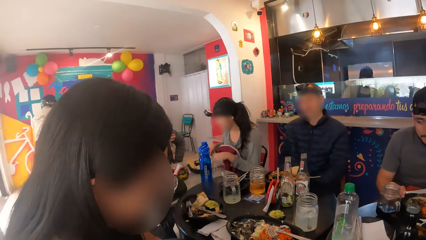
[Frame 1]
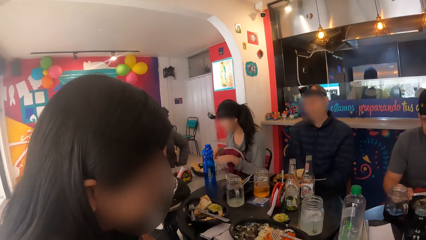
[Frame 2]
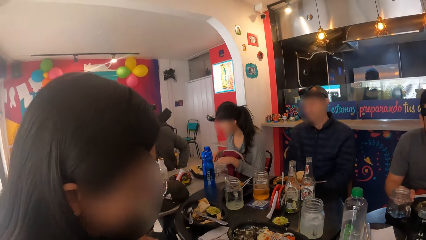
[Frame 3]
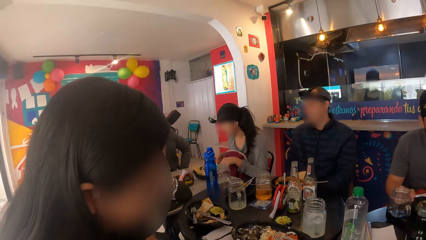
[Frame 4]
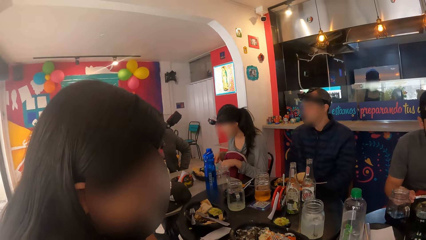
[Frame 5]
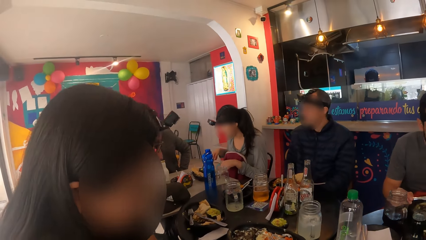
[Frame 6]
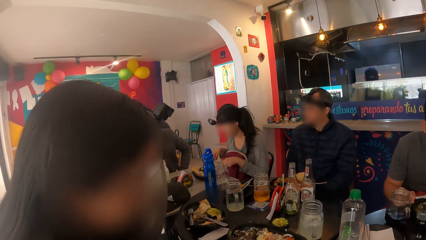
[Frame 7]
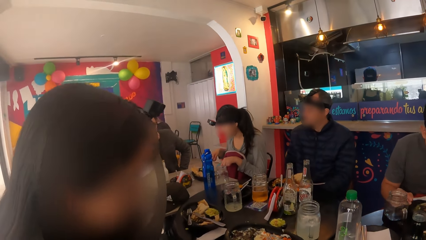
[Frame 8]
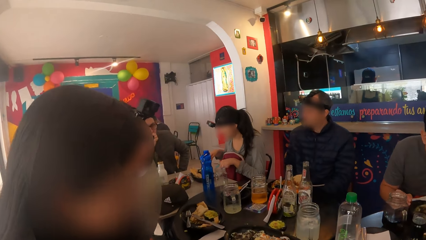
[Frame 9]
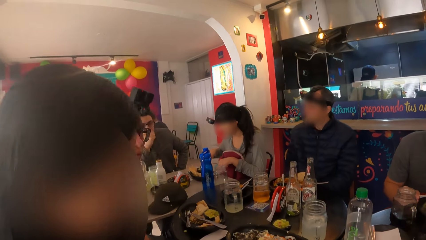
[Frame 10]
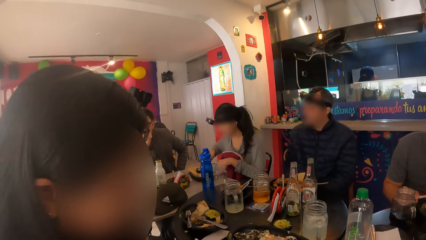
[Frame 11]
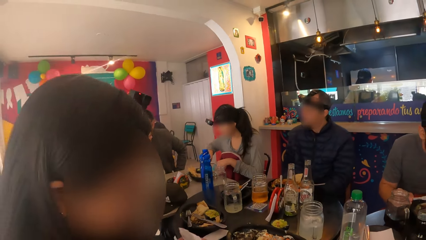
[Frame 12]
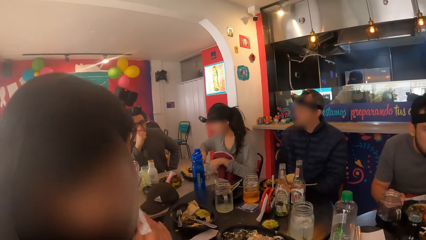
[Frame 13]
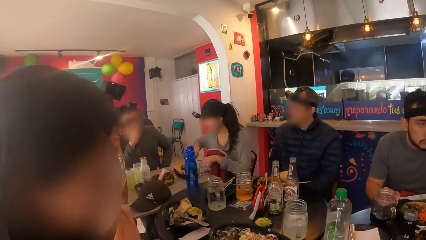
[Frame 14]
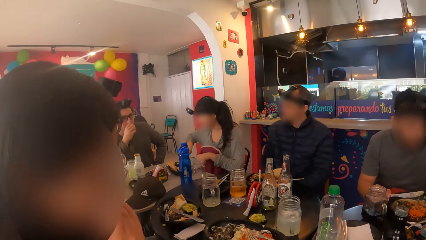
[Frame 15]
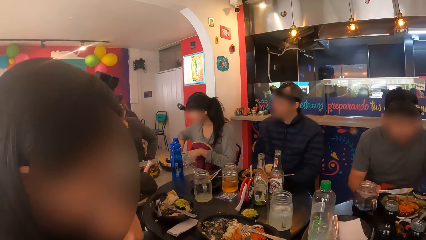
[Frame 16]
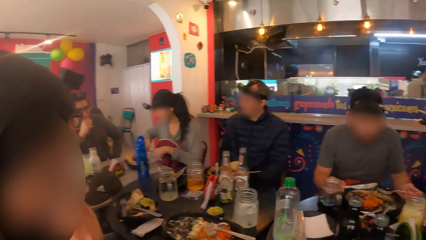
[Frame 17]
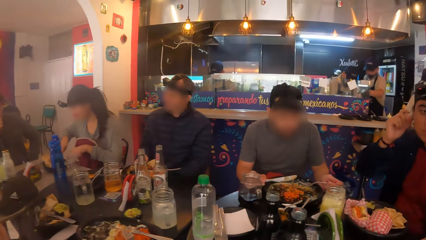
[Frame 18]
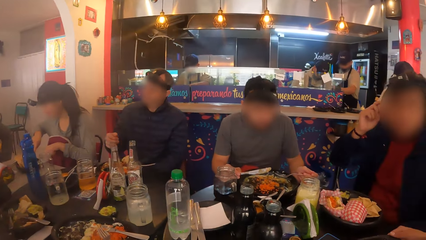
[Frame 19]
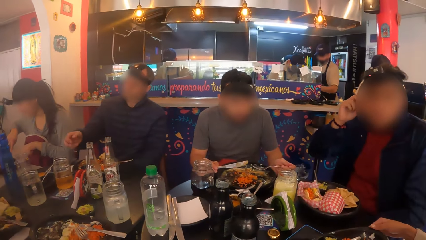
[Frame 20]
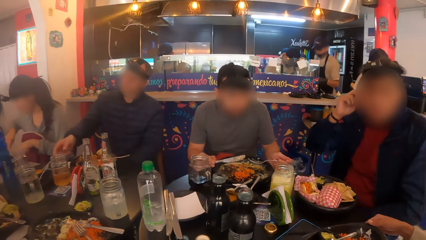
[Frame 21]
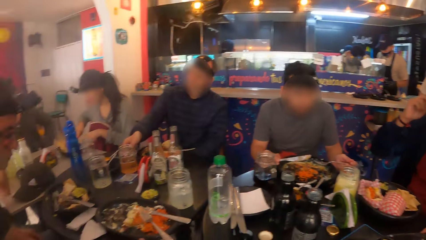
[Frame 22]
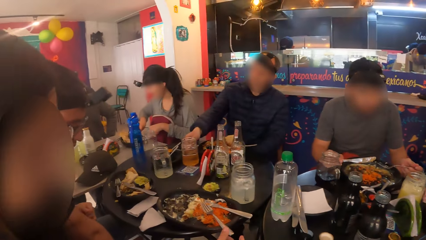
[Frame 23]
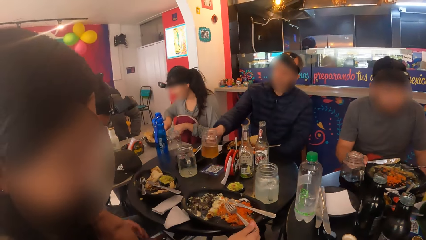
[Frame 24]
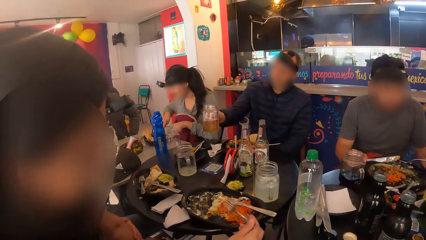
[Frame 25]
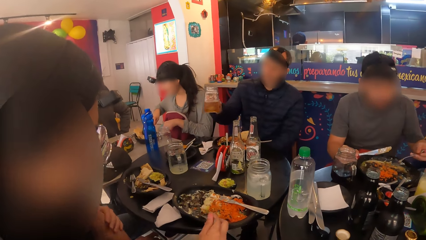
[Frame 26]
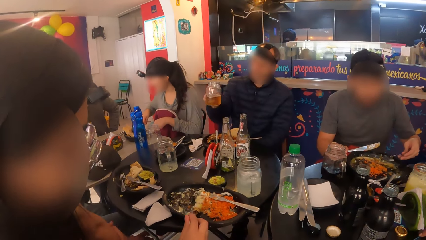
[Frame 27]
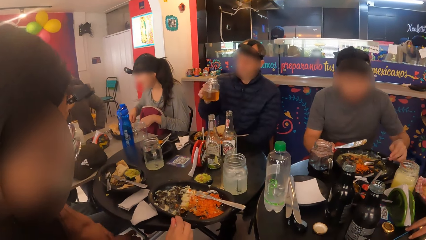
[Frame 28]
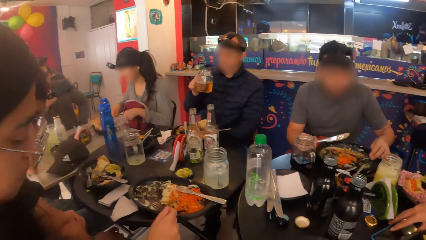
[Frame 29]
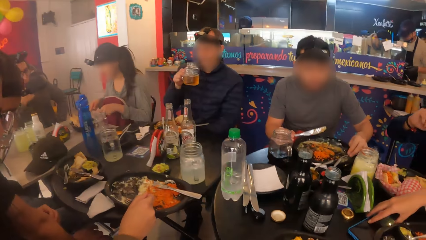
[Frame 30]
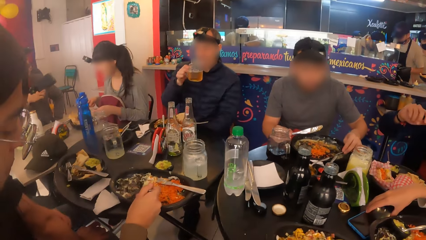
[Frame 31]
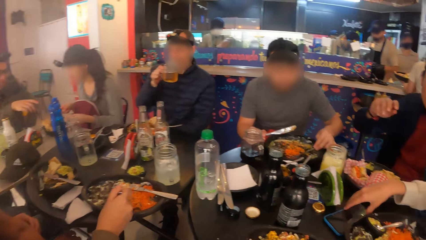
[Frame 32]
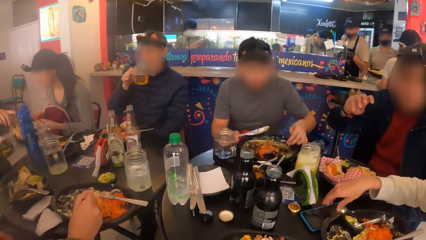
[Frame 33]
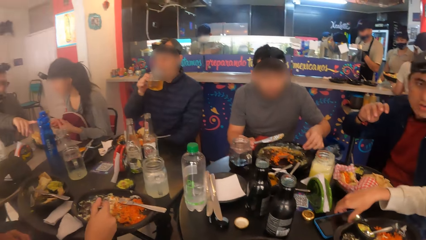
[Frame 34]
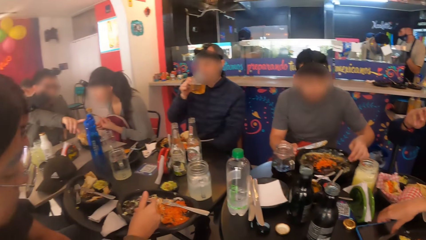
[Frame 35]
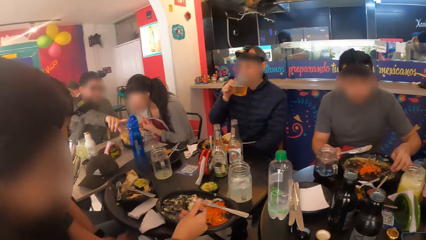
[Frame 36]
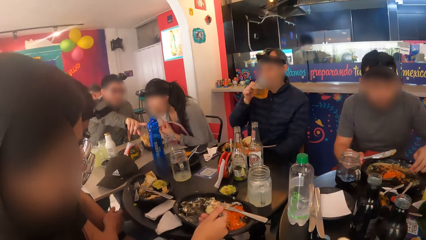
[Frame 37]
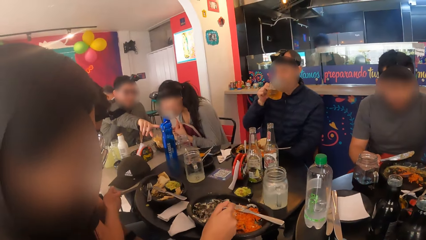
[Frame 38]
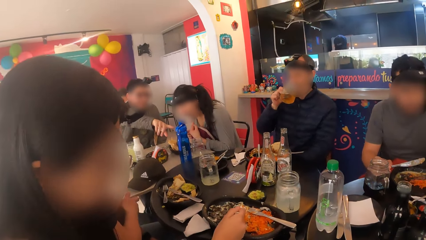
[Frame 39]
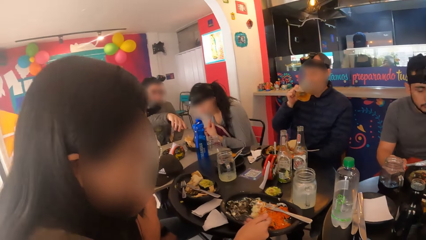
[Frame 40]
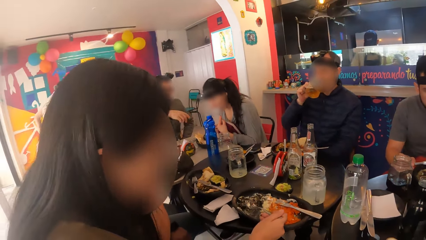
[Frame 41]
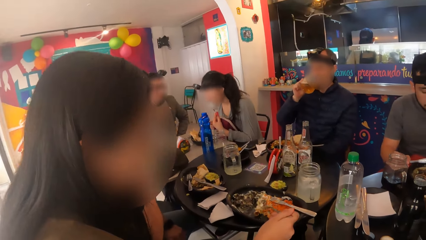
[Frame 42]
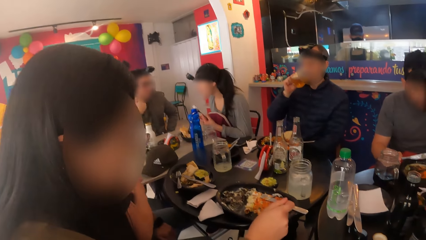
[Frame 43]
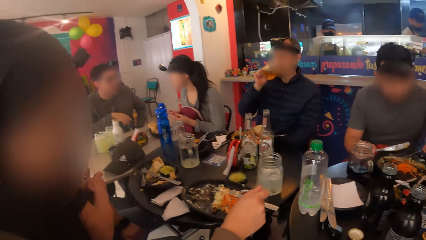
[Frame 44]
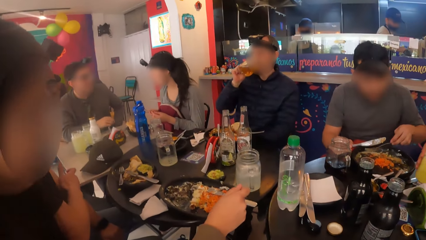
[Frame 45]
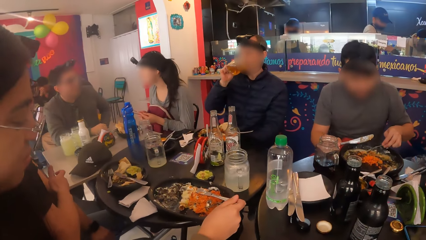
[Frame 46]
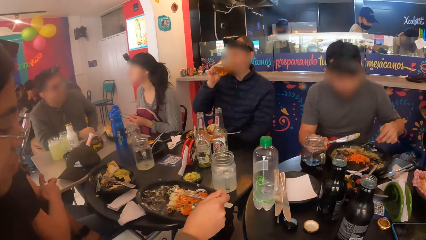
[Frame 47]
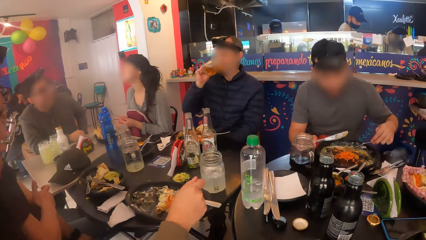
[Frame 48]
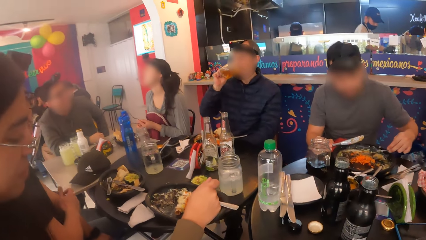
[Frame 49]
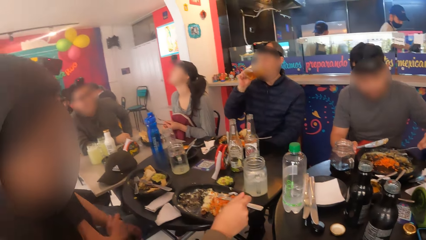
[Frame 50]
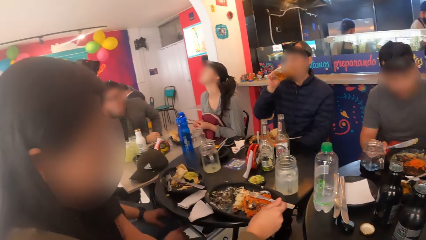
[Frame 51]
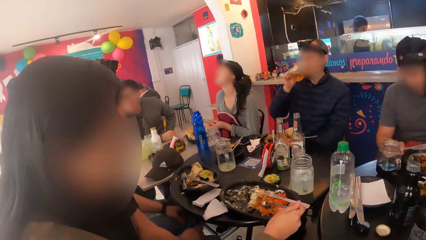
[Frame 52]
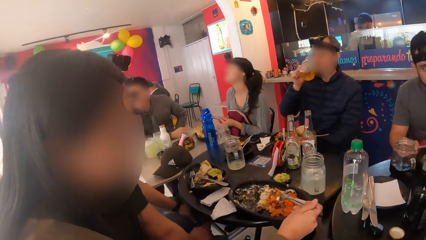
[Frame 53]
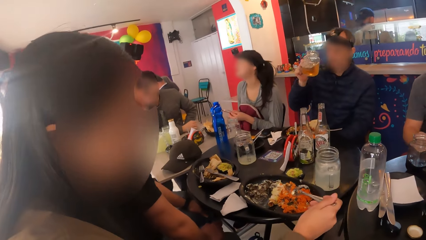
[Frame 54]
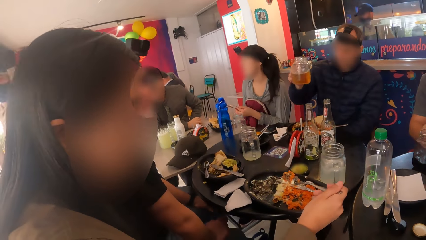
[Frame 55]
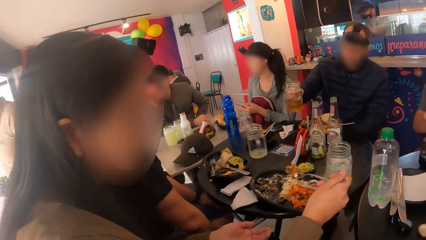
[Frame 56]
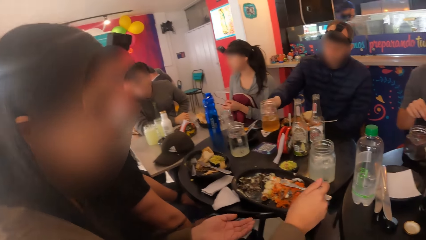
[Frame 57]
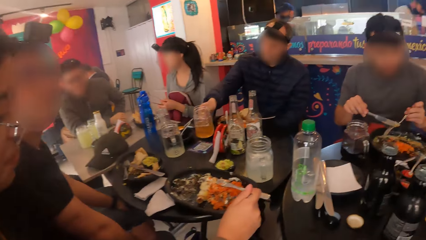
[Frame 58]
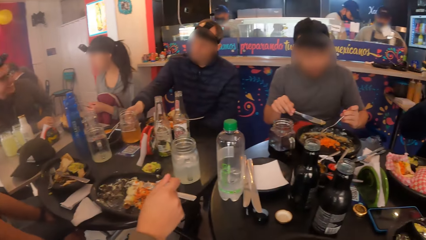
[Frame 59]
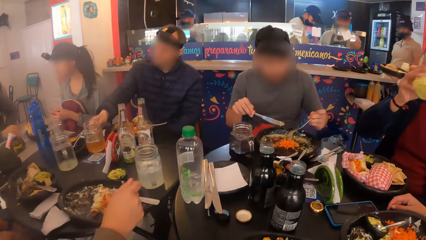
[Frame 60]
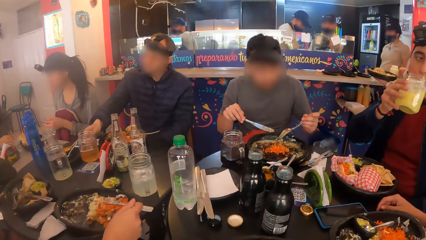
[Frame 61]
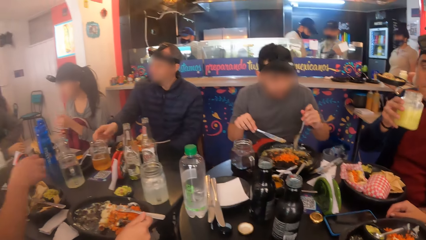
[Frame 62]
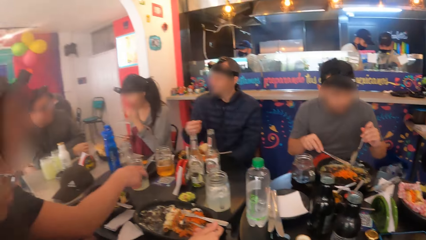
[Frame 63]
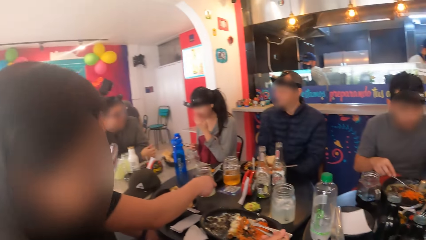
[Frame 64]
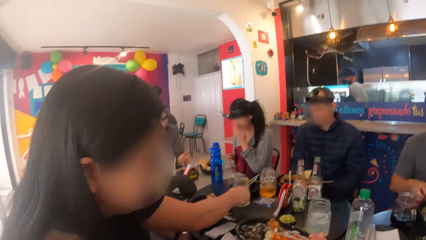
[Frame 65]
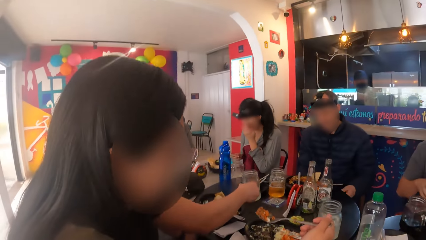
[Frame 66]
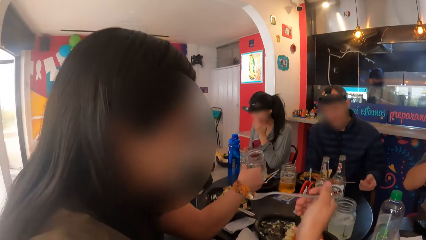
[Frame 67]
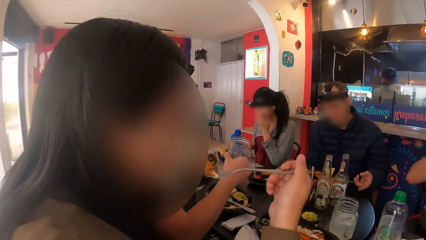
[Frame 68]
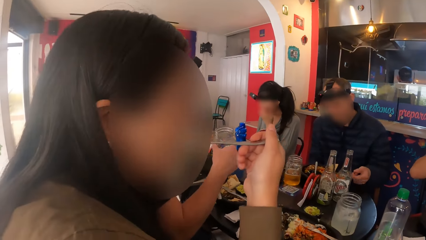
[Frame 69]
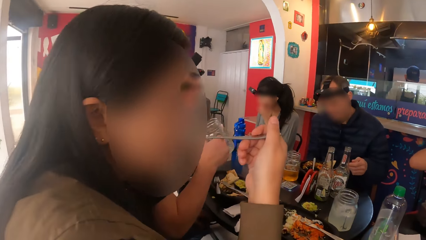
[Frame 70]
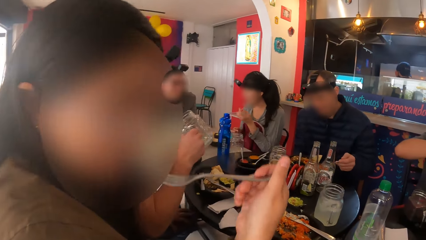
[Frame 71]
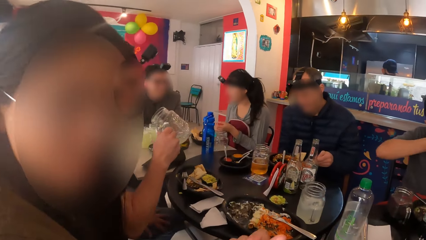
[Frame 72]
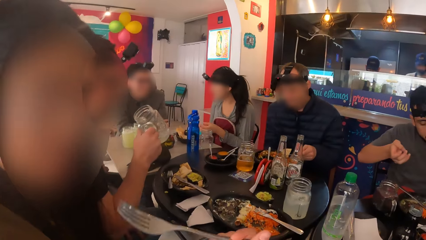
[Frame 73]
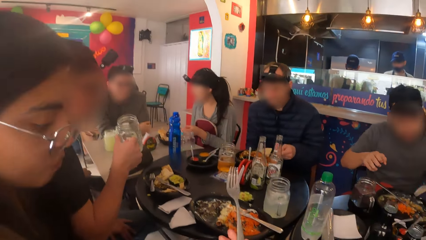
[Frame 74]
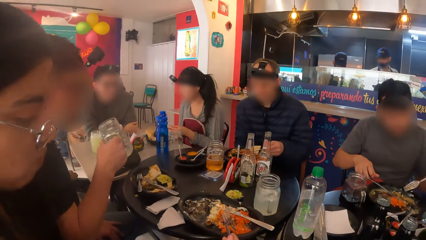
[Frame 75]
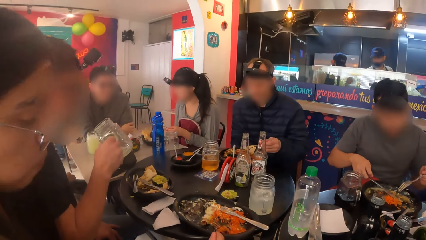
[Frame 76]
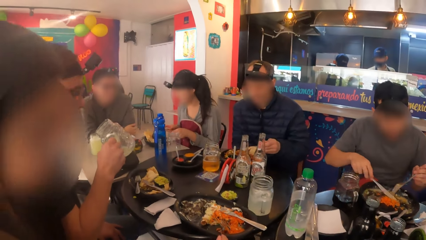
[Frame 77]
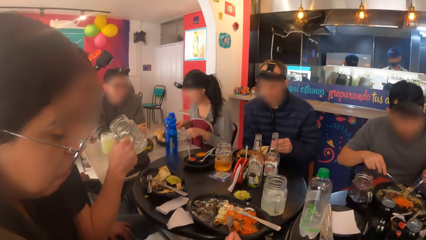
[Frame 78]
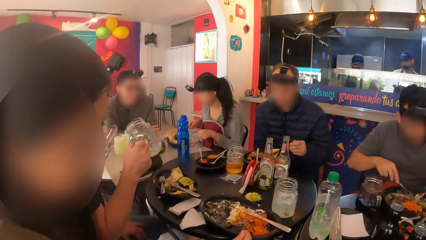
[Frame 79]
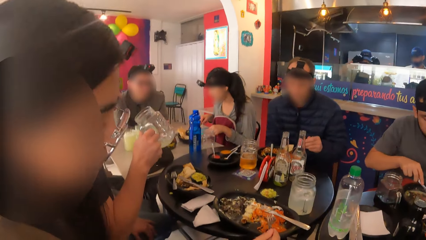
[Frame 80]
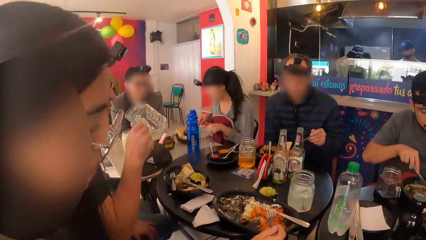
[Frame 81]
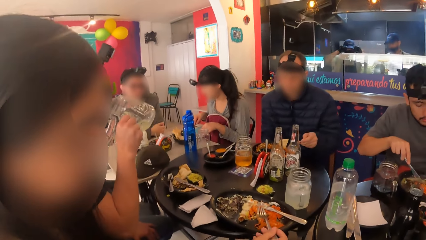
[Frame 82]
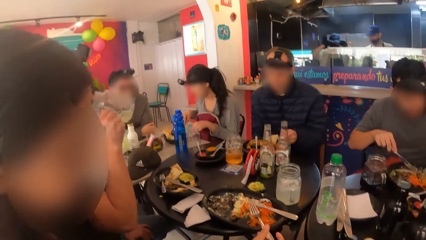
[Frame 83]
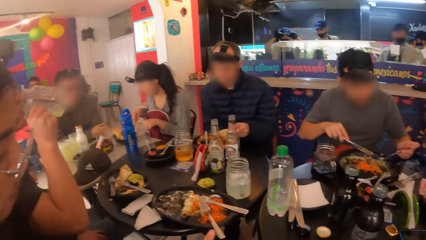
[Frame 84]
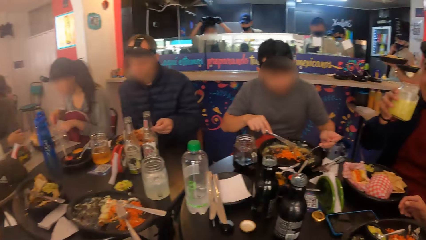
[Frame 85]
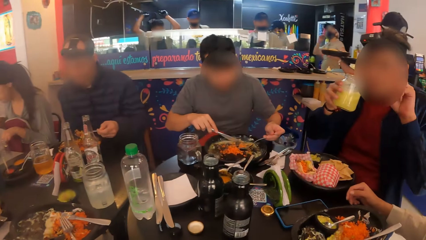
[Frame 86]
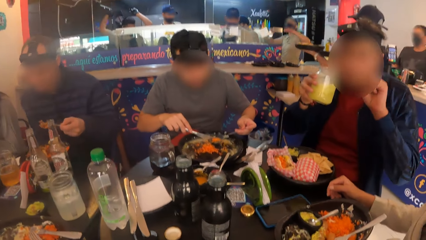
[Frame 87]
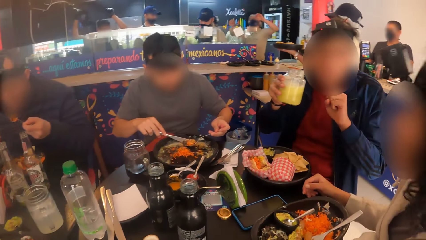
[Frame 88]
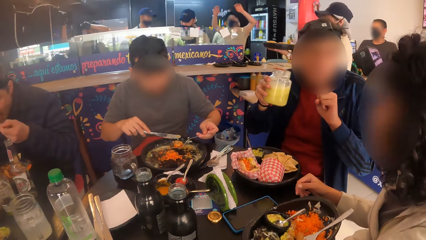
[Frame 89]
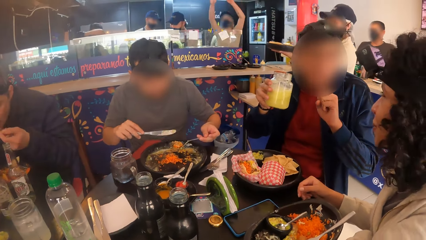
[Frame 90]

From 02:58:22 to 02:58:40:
The camera wearer converses with a group of people on the eating table. A man picks up the cup of drink from the table with his right hand. The man drinks from the cup in his right hand. The man drops the cup of drink on the table with his right hand. Another man drinks from the cup in his right hand. A third man picks up the cup of drink from the table with his right hand. The third man shakes the cup of drink with his right hand. The third man drinks from the cup in his right hand.
